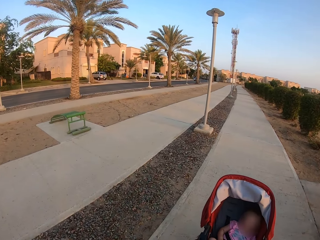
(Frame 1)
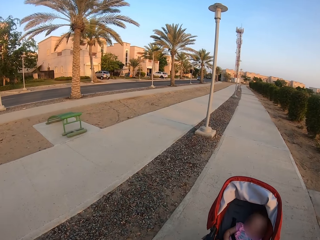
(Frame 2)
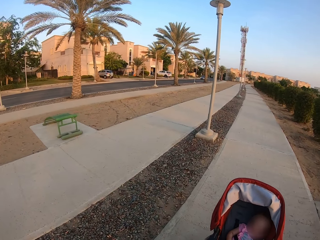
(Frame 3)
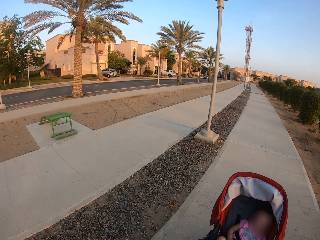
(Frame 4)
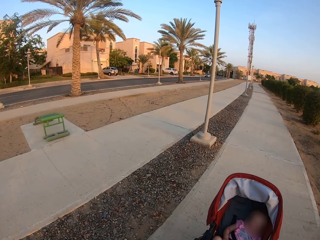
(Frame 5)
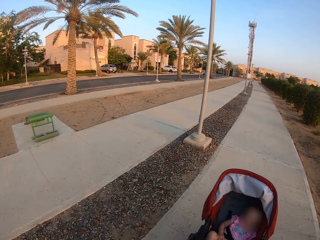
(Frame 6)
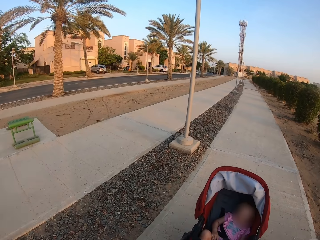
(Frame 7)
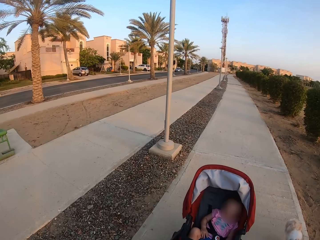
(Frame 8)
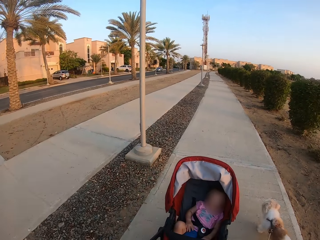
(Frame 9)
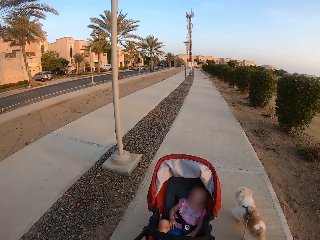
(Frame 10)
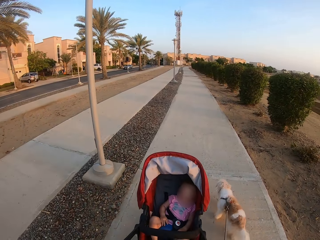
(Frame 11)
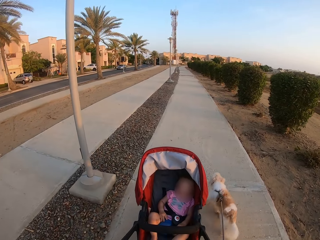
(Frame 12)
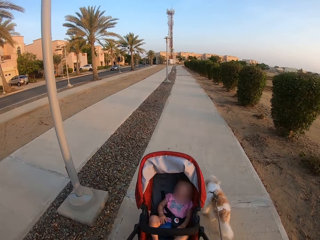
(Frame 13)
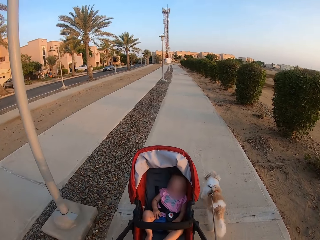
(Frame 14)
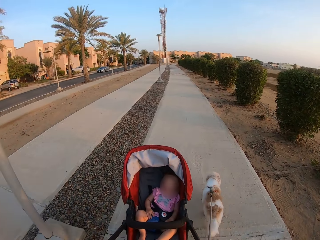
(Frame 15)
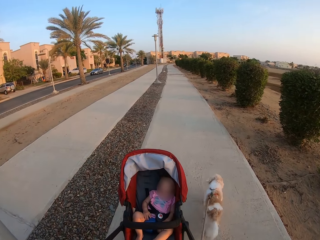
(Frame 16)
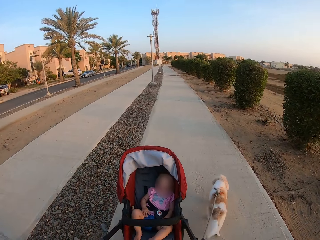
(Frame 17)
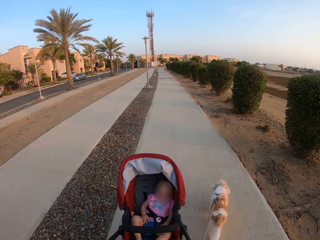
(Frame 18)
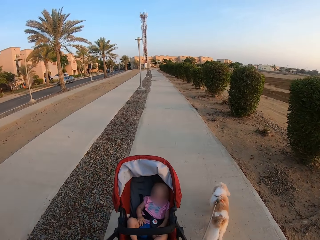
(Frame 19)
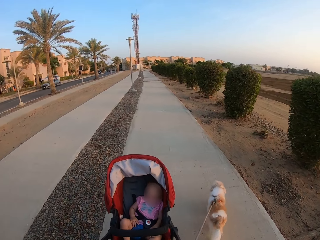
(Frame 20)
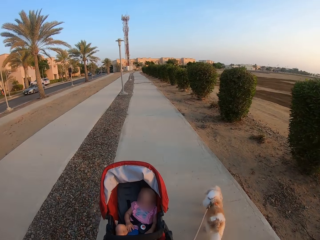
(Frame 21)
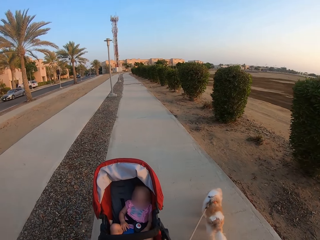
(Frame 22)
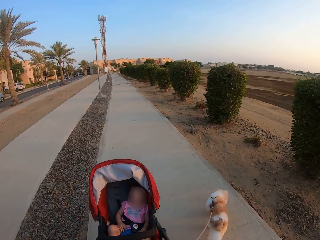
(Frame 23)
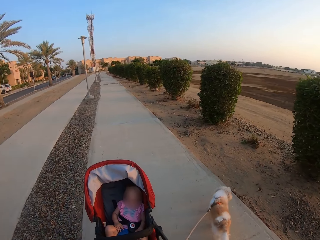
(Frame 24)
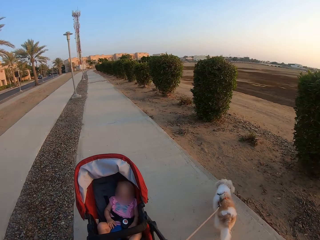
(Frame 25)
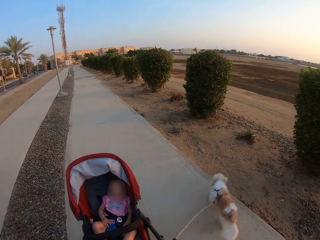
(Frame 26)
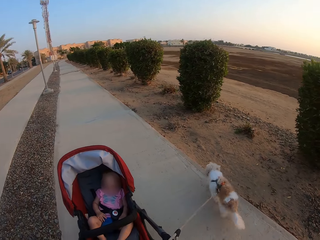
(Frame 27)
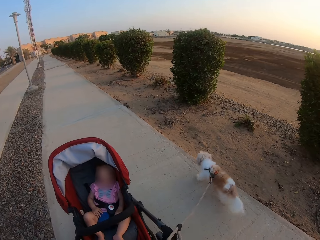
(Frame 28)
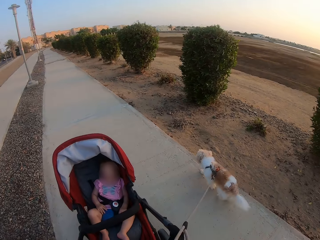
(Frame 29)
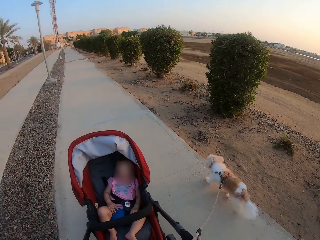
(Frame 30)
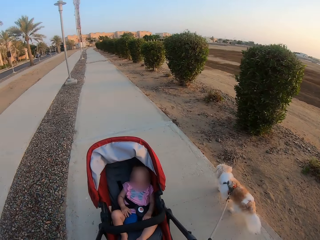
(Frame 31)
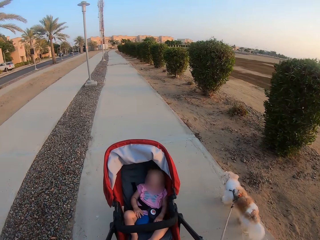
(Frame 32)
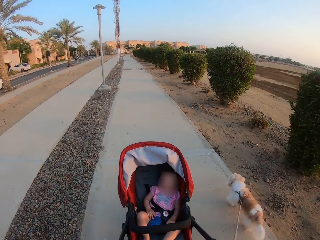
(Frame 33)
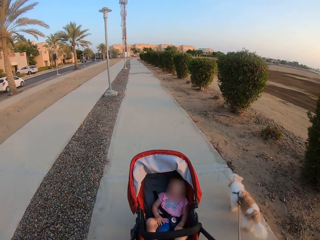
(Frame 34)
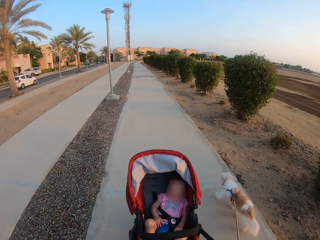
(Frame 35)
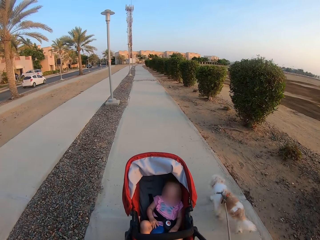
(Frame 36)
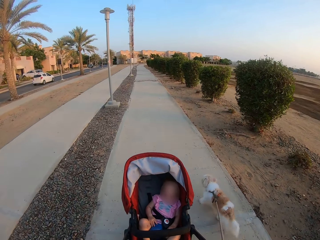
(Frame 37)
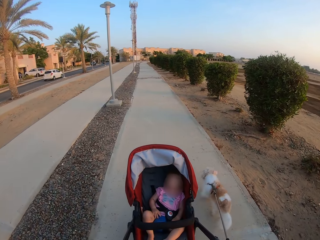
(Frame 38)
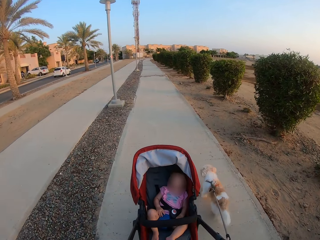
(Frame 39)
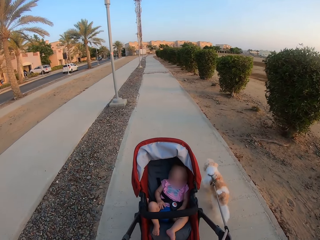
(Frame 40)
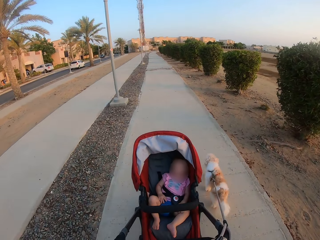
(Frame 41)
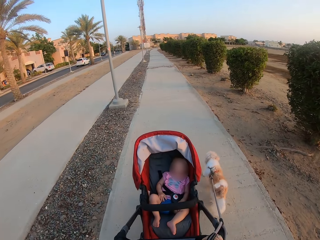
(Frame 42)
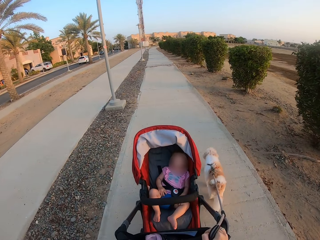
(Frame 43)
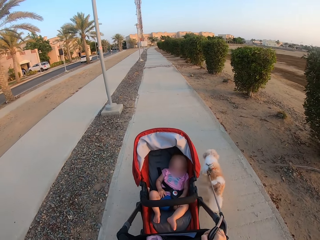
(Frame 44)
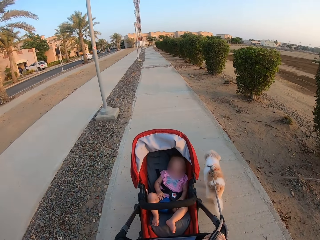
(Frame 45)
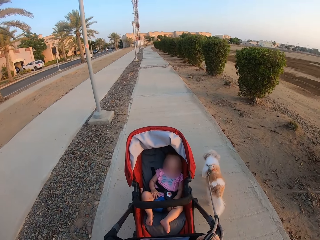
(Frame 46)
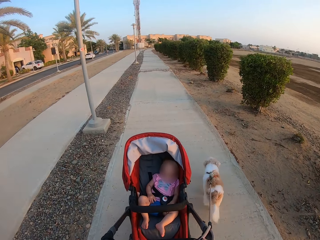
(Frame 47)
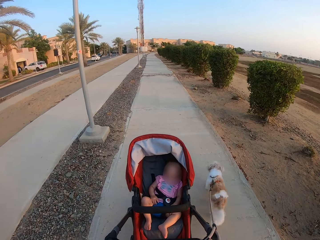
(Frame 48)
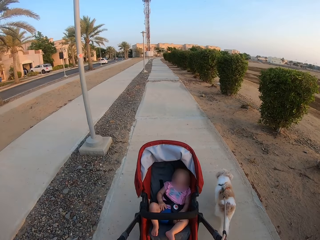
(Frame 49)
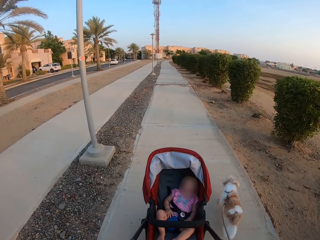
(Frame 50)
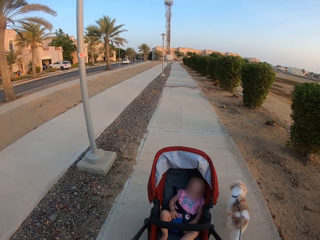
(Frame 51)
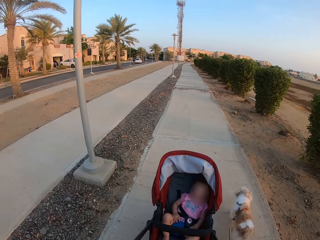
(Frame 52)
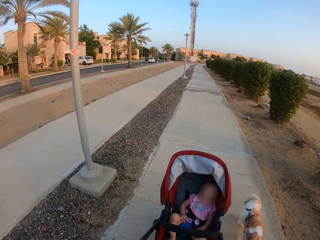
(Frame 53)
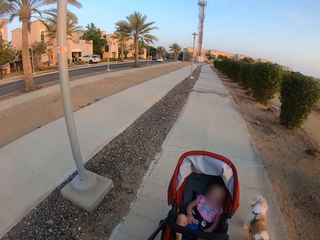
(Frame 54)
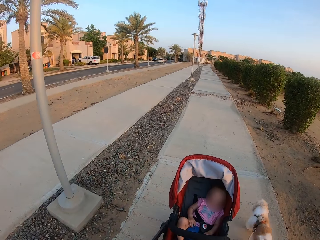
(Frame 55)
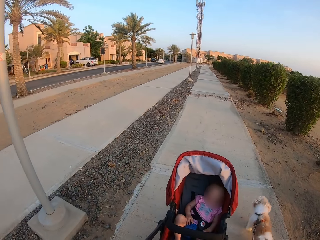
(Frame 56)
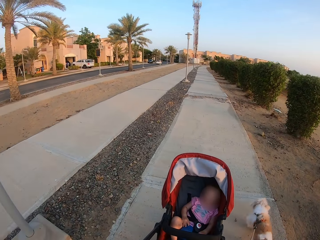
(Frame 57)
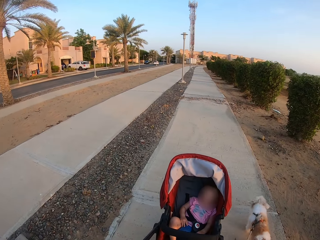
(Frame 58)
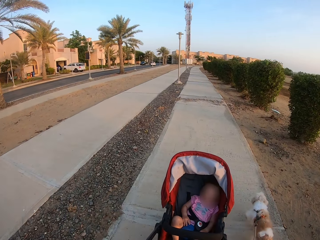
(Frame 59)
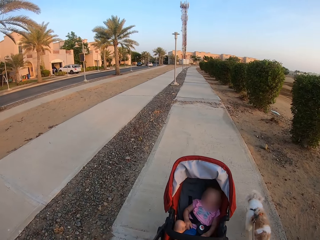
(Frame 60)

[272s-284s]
The camera wearer walks a dog with a leash. They push a baby stroller.

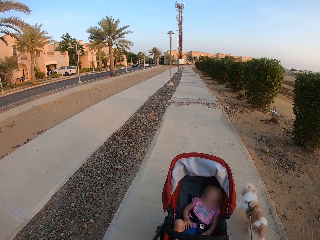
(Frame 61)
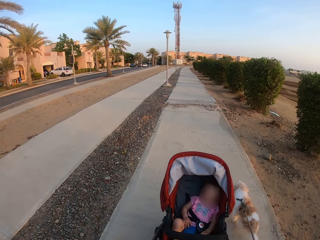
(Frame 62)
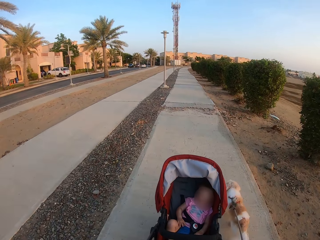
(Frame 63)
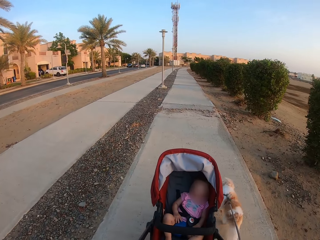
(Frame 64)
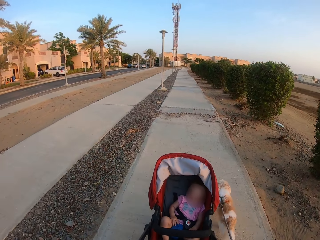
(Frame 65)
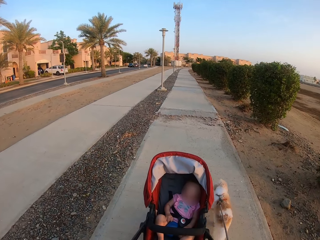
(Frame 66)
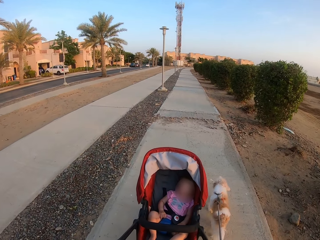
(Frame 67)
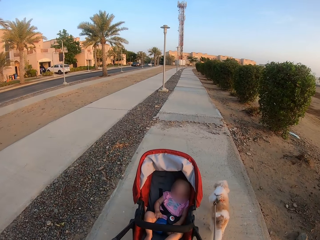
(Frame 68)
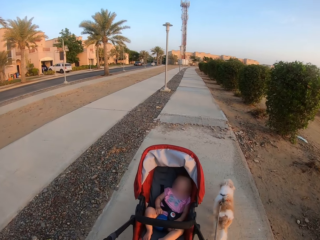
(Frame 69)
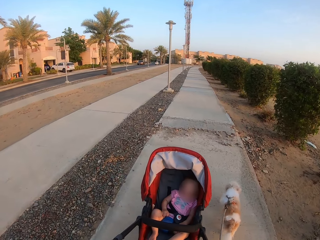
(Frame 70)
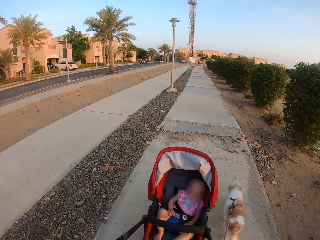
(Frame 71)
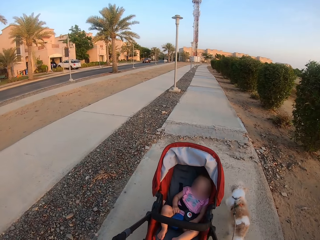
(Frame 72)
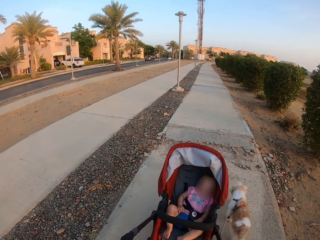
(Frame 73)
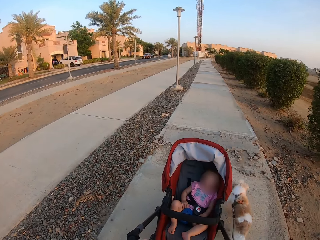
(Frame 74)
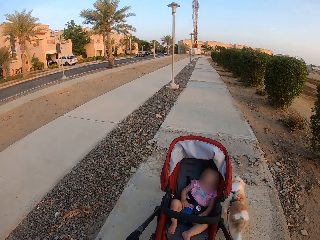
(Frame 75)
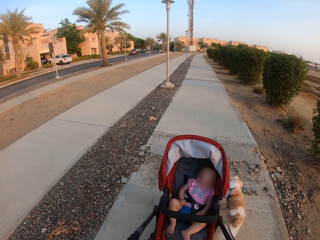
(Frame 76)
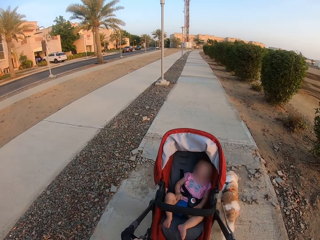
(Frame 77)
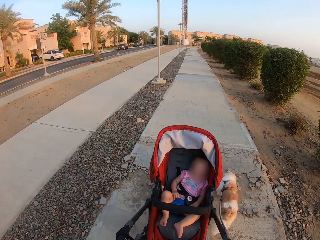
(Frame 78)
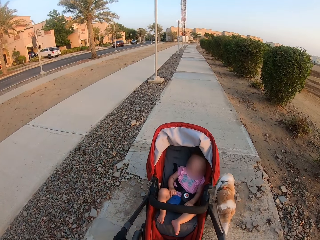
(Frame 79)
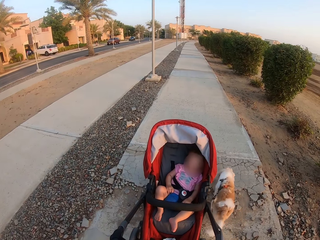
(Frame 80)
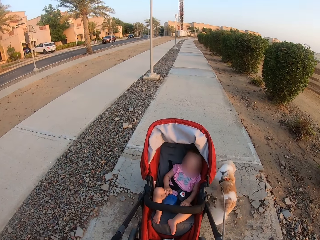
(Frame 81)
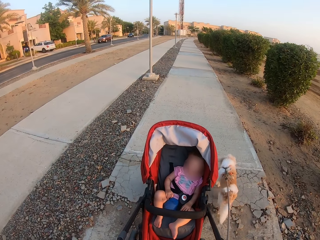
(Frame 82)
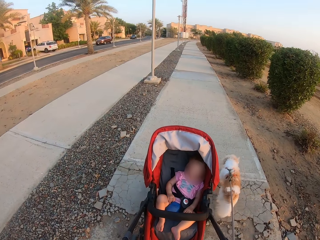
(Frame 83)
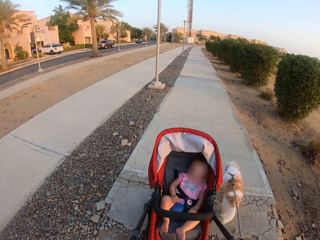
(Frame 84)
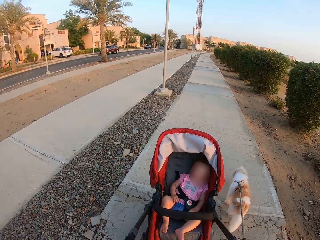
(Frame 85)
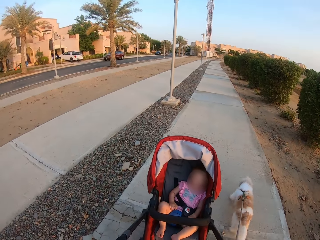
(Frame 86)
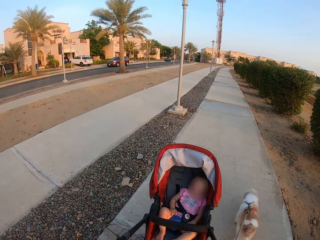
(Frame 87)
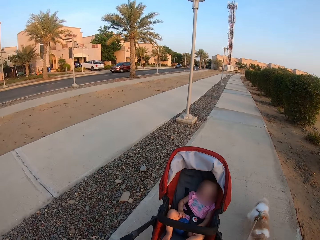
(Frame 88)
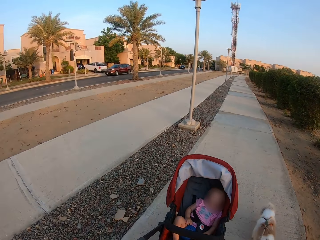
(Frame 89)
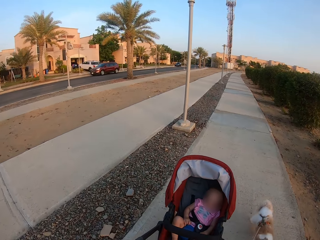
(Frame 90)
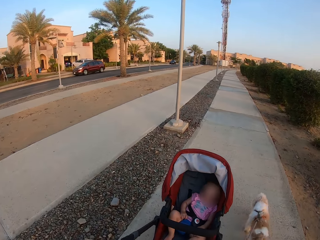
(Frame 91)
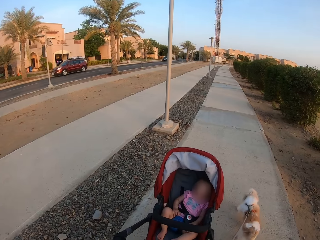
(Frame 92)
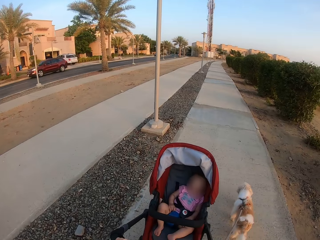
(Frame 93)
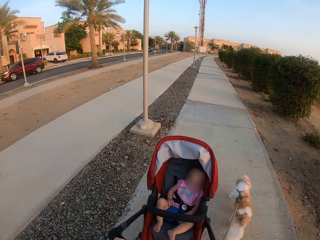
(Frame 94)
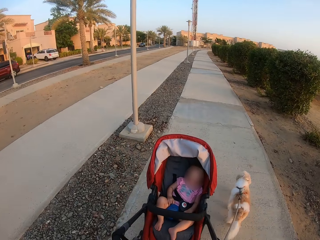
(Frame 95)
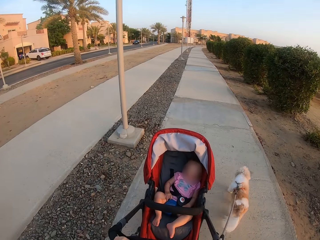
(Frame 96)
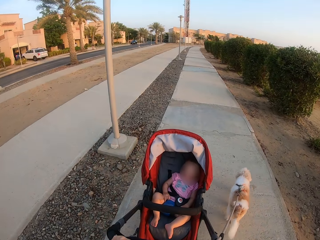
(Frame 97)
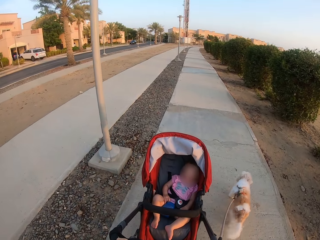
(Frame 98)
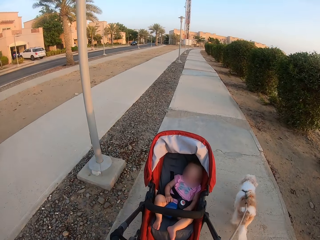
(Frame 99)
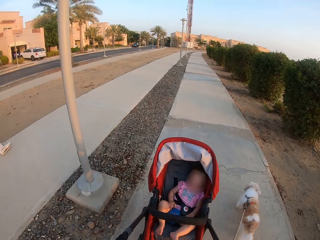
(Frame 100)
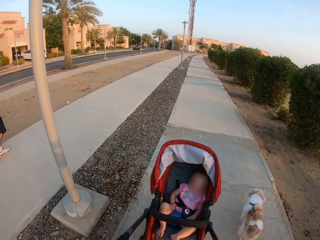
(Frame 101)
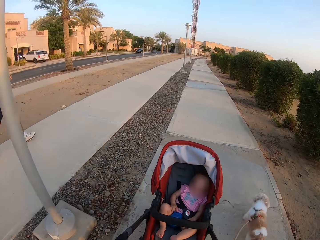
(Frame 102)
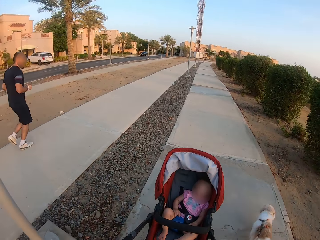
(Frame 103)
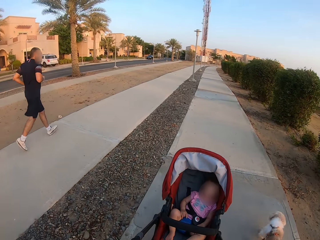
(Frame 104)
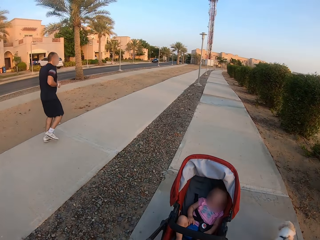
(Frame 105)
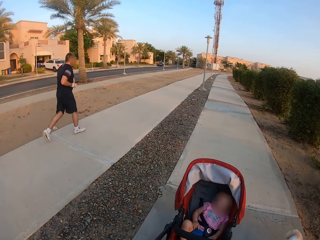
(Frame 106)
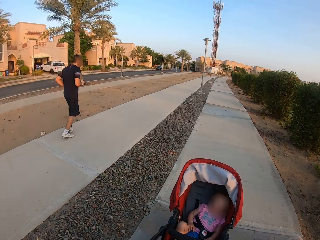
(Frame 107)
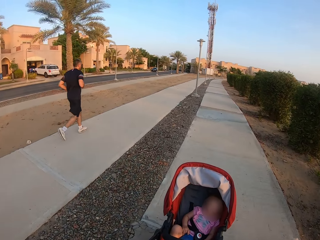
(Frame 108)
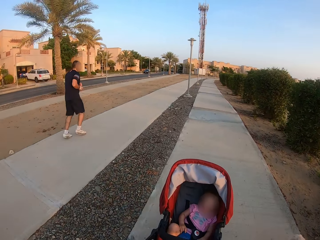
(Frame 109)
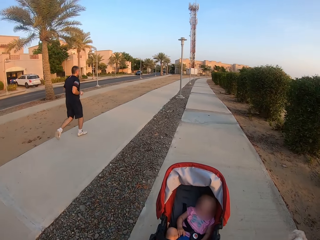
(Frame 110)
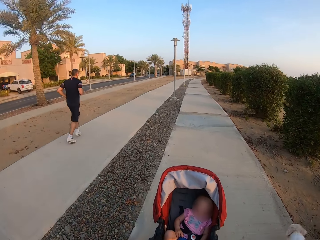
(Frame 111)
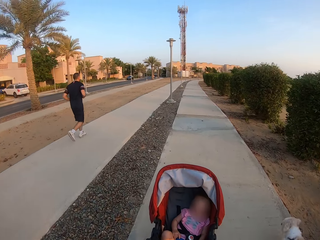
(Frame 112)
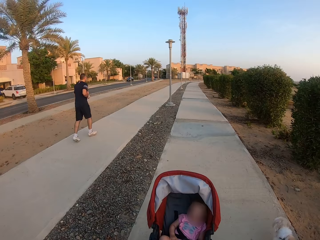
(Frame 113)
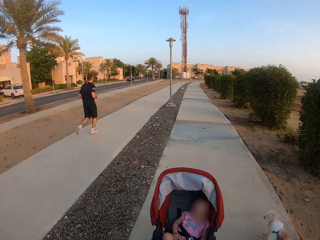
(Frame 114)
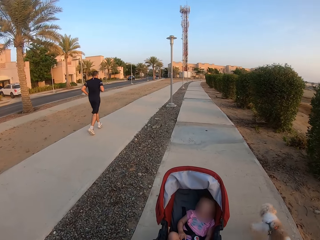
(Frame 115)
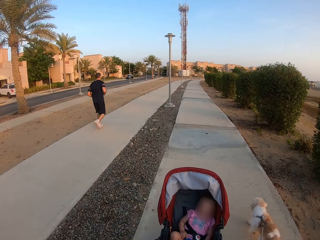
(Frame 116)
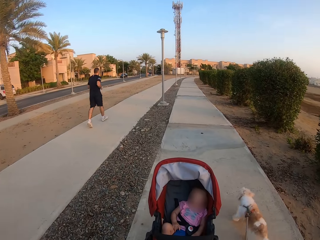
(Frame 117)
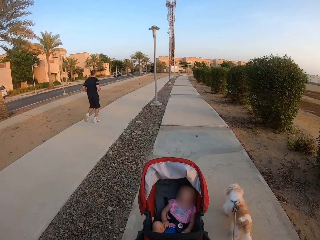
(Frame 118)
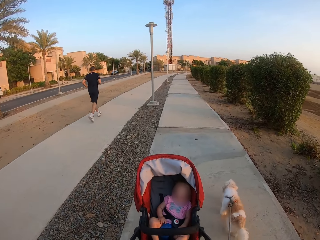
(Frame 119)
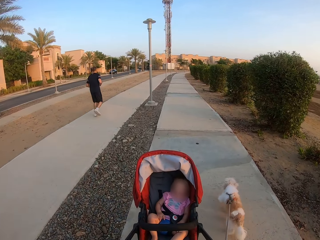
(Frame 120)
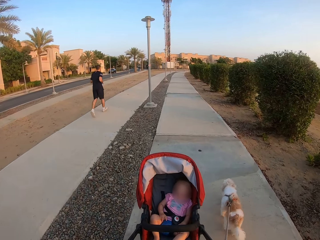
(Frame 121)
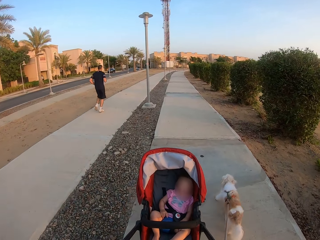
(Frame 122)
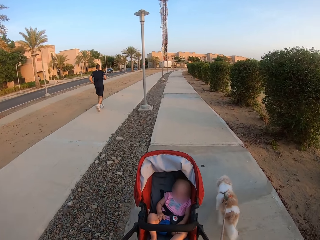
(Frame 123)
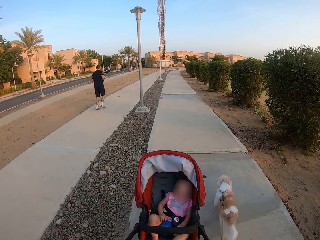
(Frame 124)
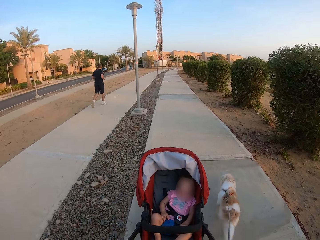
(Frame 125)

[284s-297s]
The camera wearer pushes a baby stroller. A man jogs on the pavement.
